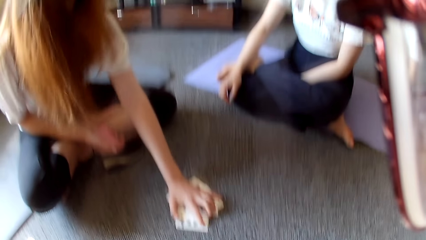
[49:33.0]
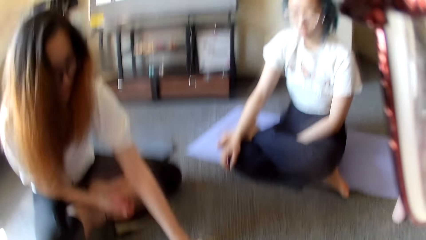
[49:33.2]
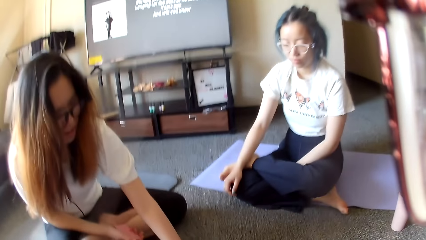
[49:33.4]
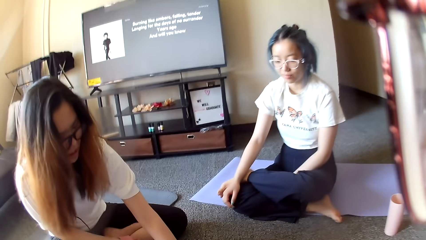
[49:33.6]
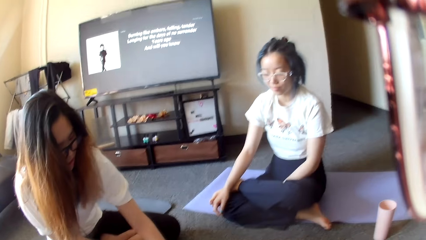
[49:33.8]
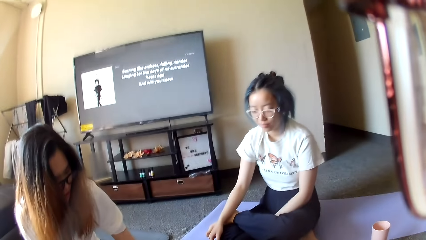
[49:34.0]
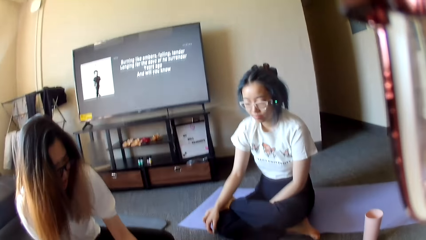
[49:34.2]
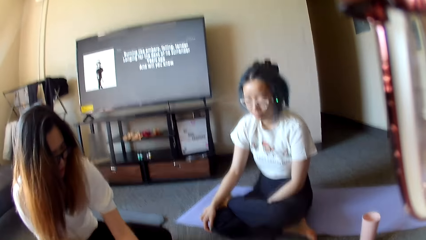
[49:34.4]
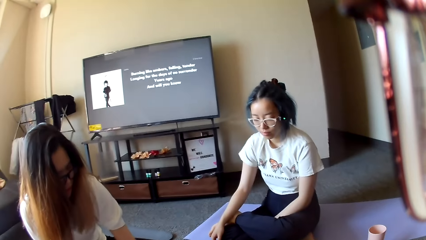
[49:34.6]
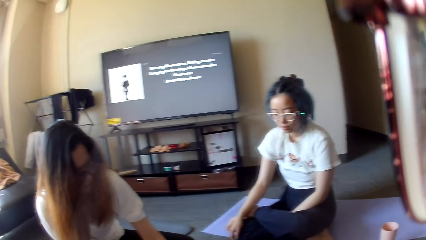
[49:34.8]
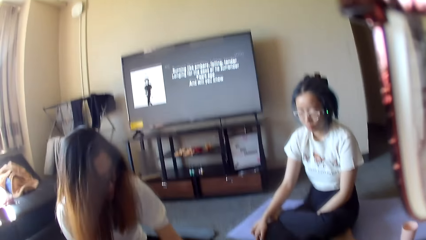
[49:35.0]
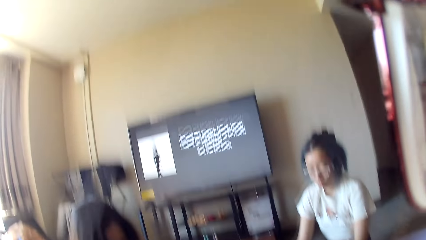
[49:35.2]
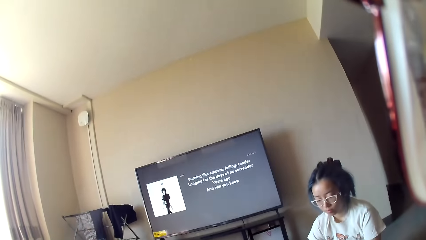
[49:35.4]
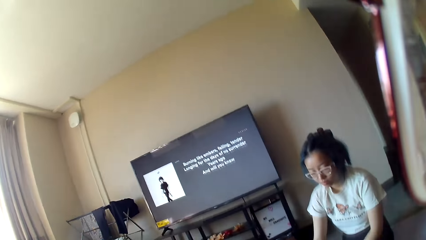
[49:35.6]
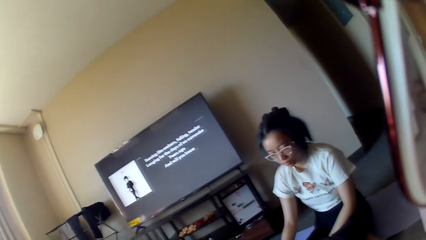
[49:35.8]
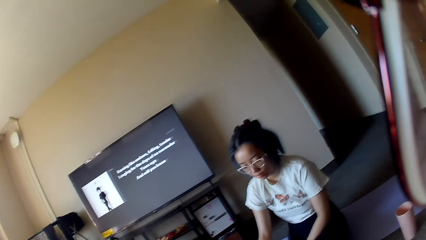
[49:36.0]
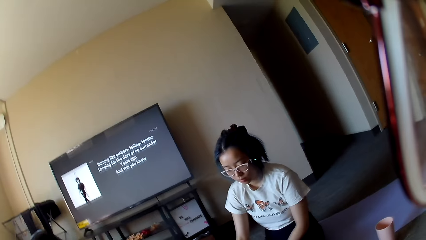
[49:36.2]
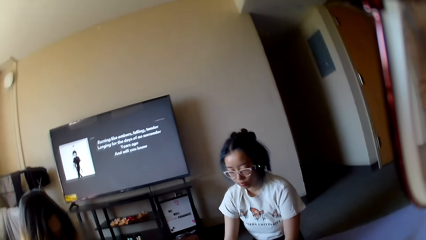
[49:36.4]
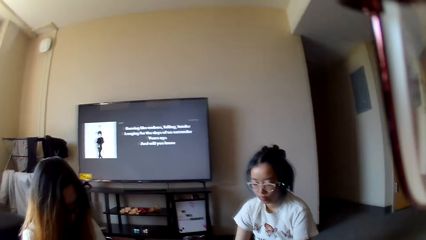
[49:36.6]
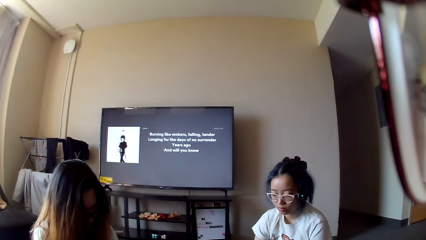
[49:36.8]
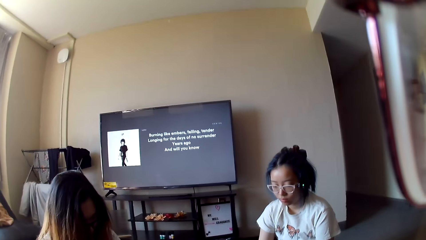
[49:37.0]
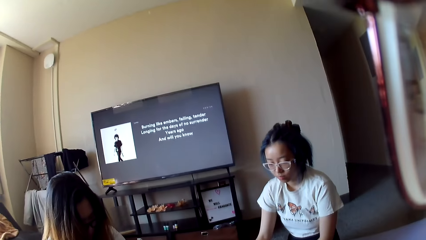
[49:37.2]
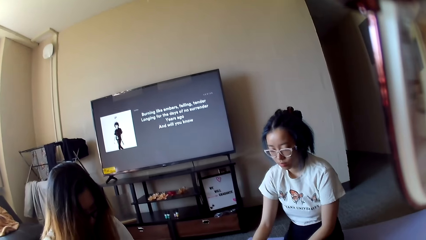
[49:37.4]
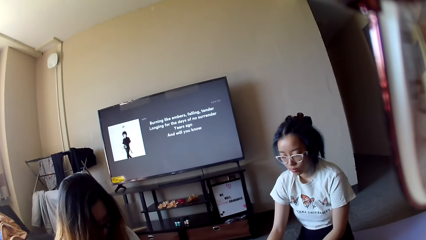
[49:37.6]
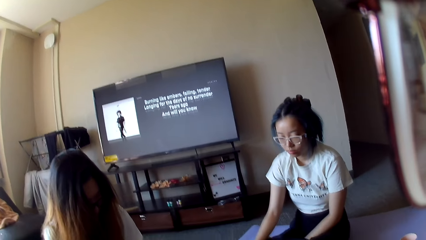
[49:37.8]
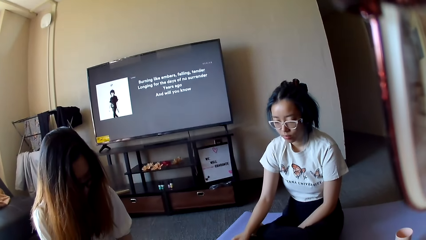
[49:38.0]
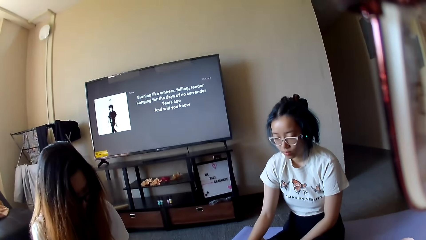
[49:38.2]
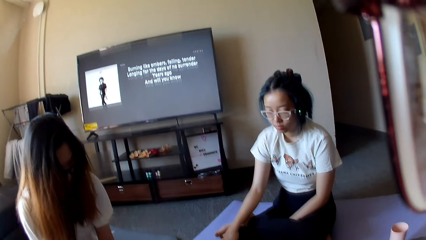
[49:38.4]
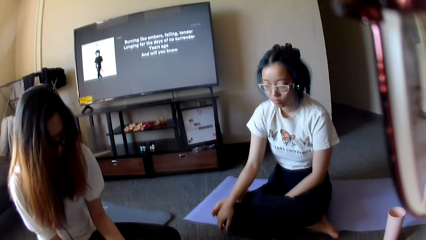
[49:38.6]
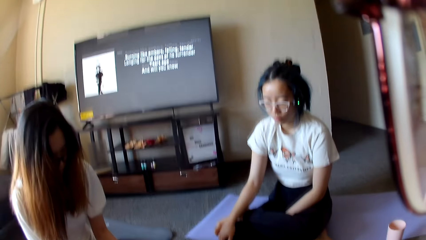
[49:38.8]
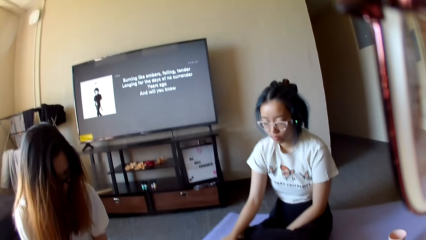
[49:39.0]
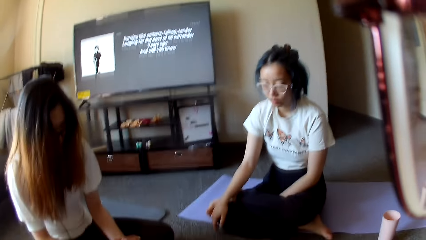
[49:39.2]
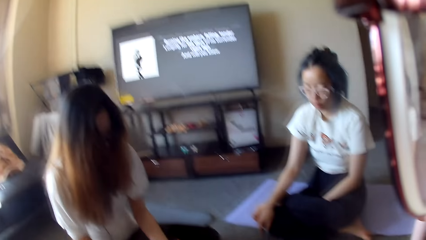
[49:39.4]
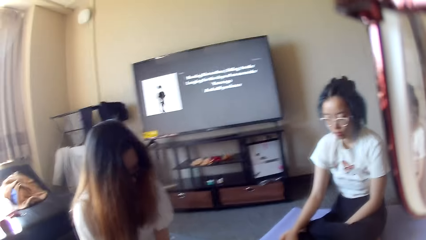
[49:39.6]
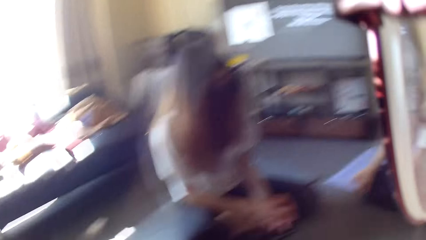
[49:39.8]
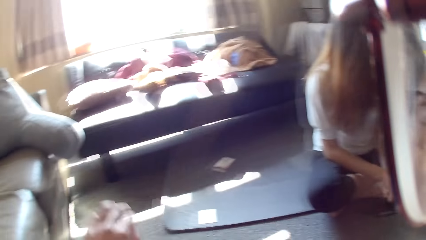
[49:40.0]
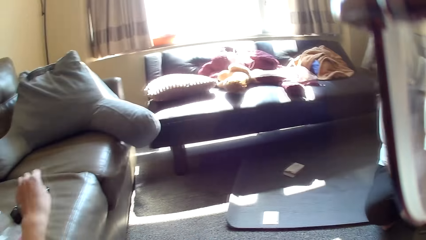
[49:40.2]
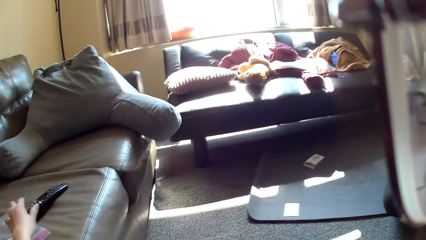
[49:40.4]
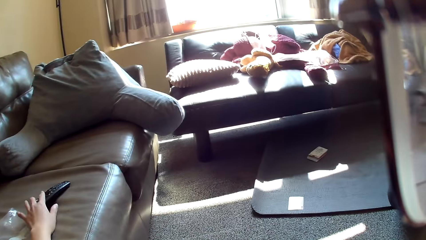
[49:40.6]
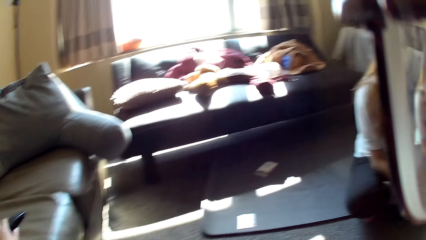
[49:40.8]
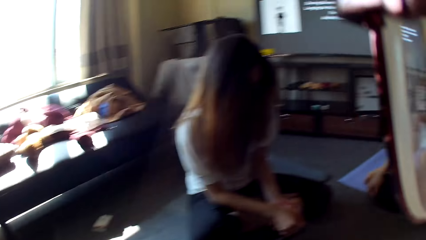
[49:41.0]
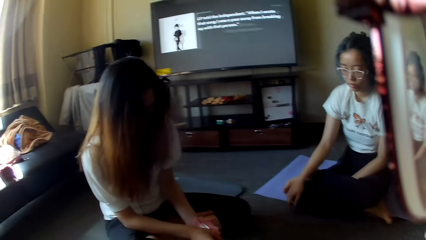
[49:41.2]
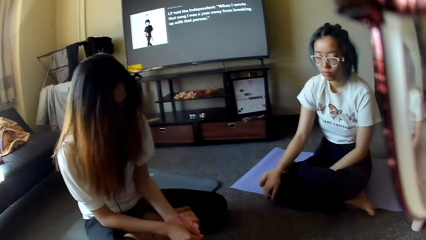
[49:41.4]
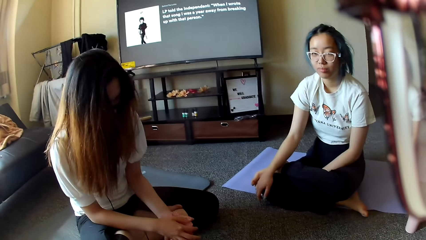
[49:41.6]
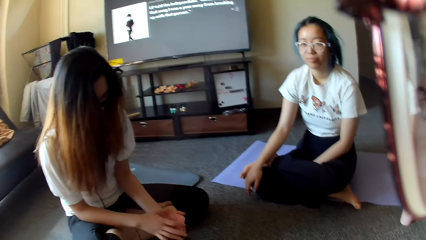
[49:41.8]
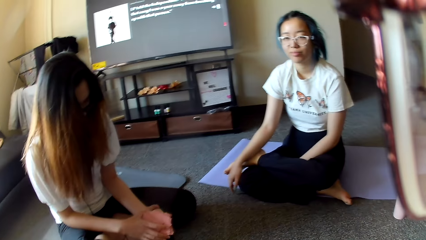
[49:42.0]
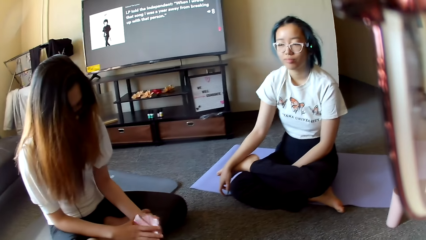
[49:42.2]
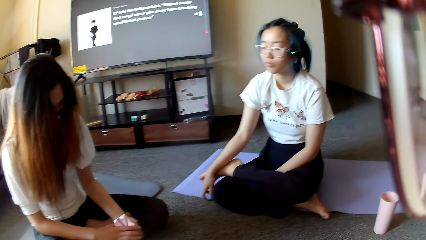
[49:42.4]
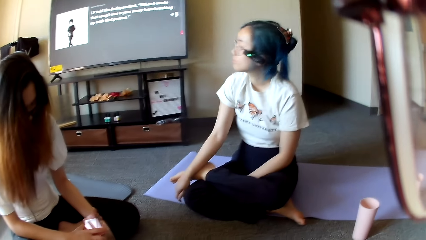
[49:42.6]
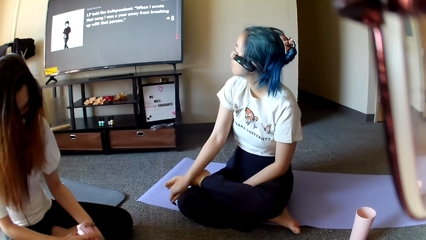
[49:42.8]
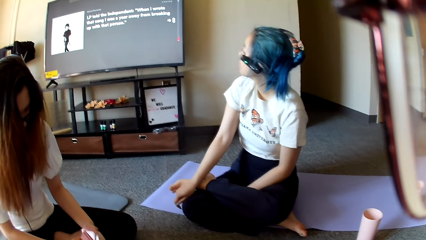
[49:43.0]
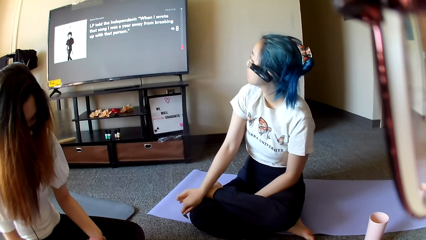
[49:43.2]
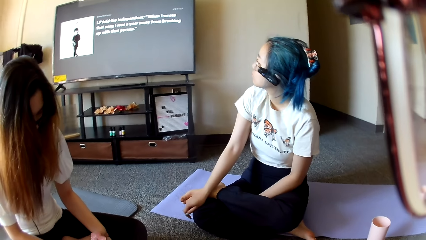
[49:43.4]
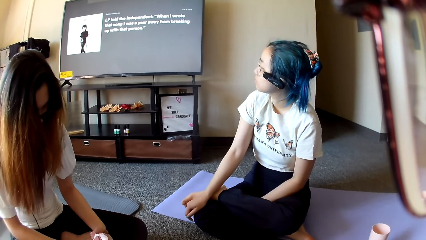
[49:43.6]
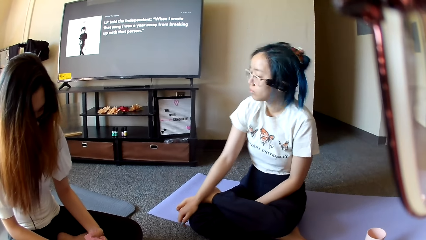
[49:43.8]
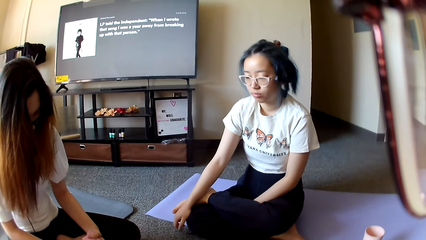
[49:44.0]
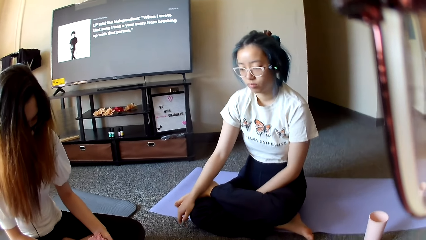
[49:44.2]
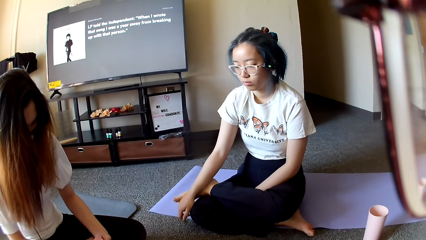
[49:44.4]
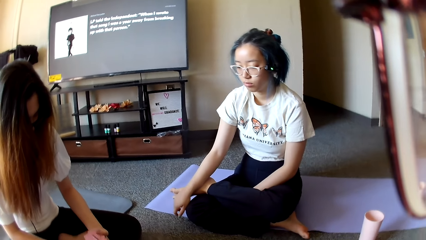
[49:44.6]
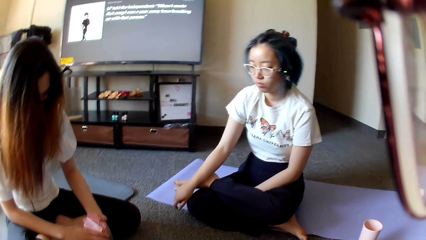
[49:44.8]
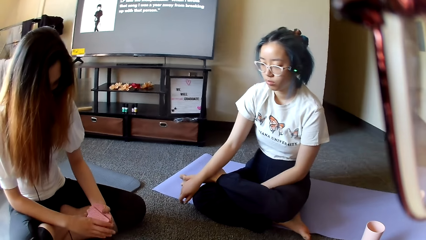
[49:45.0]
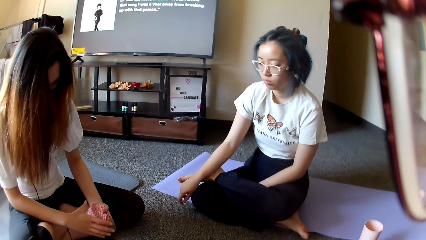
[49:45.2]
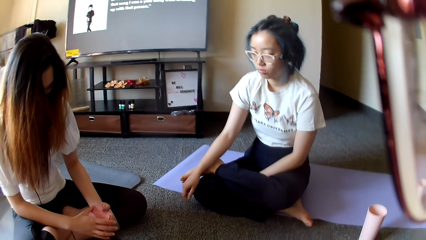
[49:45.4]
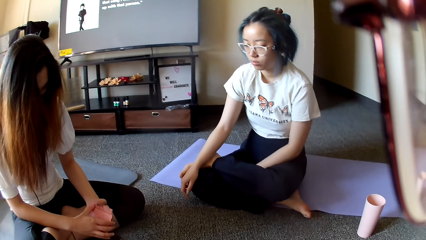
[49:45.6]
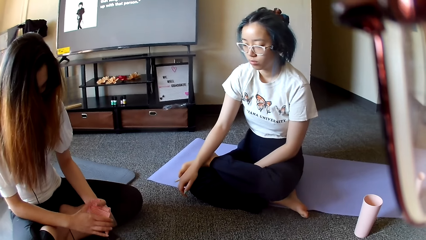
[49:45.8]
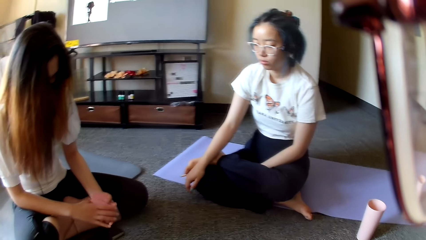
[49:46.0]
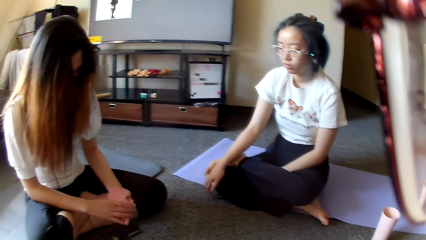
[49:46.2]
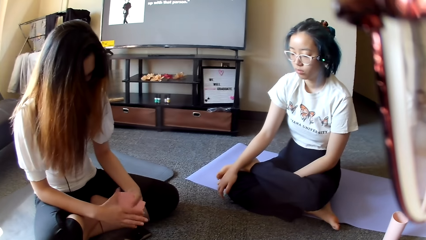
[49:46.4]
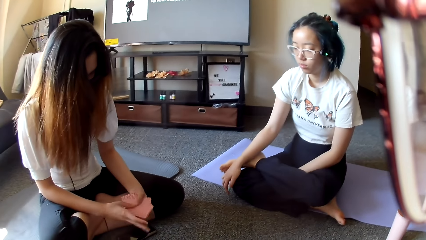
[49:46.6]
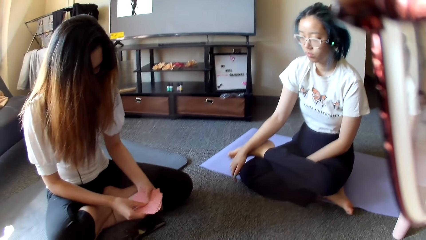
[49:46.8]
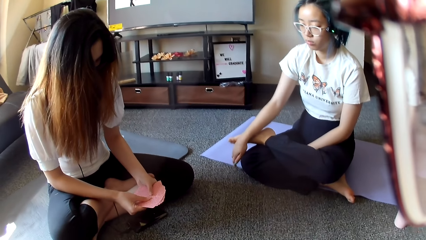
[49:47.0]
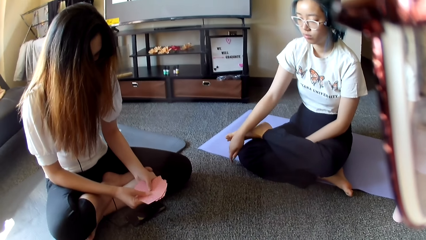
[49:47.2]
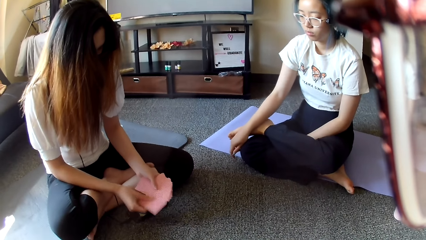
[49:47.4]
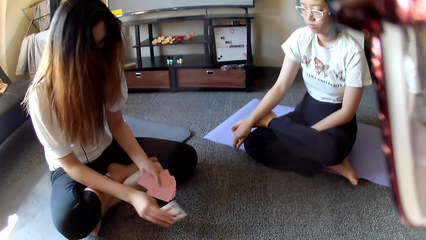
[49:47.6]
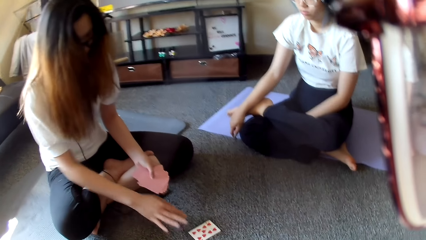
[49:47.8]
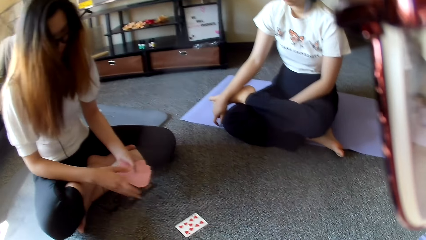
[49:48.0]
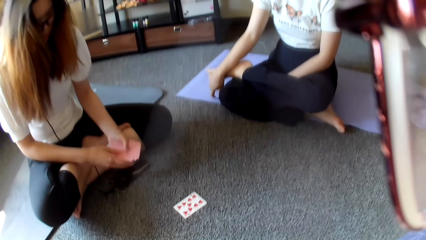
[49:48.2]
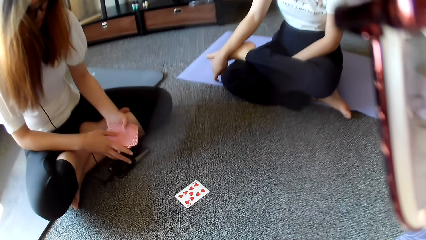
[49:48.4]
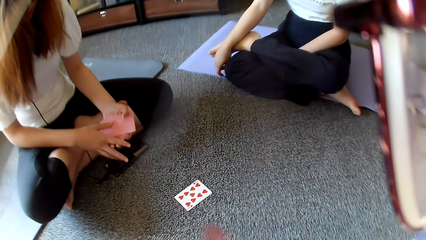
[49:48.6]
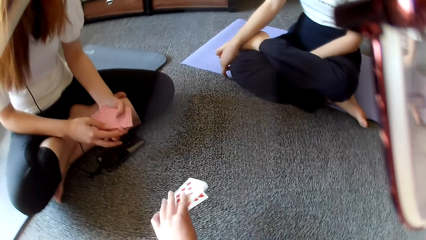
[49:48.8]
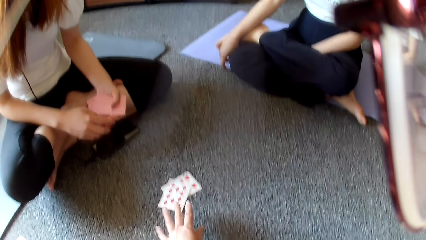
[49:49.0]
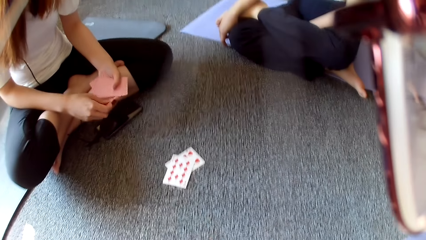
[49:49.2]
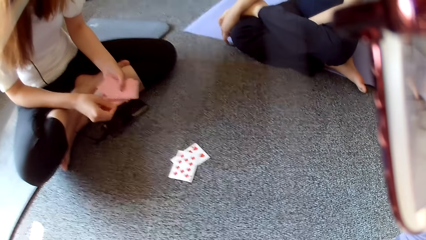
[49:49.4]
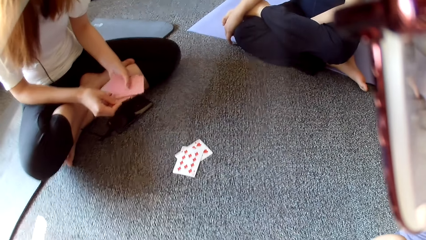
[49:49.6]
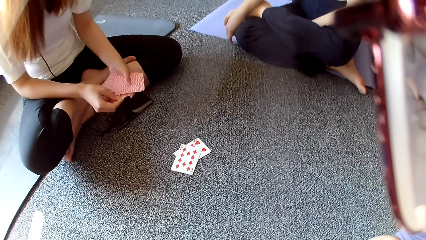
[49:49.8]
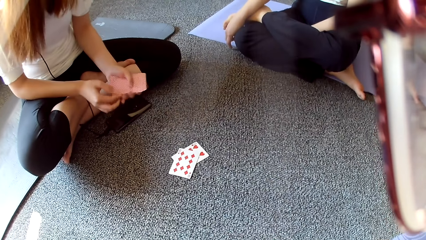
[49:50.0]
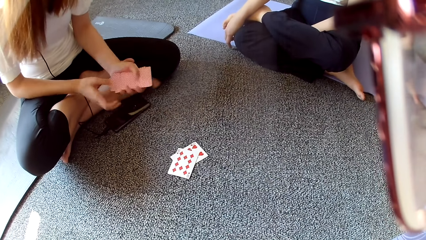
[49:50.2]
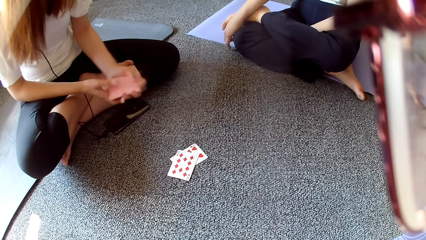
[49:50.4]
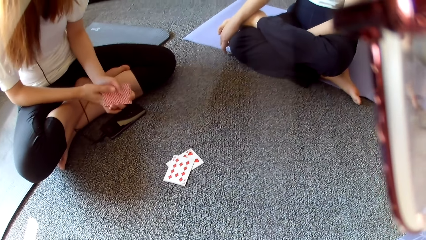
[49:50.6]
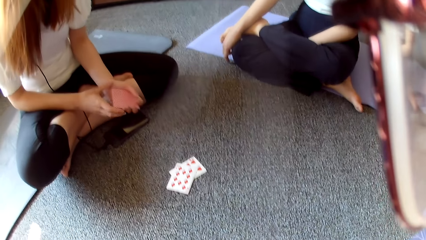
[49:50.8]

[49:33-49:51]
A woman taps on the cards. The camera wearer looks around and turns the head. They pick a remote control. The woman shuffles the cards, plays poker and places a card on the floor. The camera wearer plays poker and places a card on the floor.
